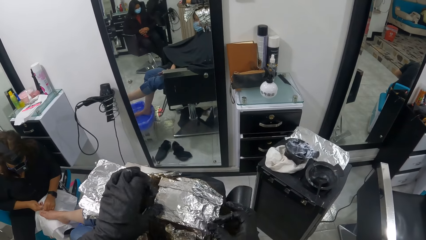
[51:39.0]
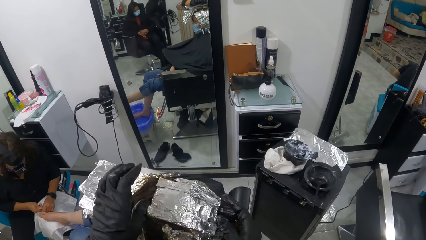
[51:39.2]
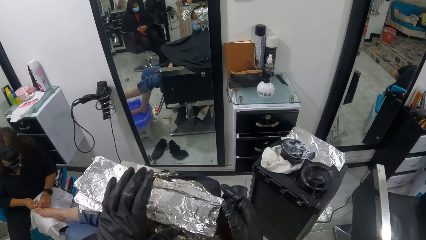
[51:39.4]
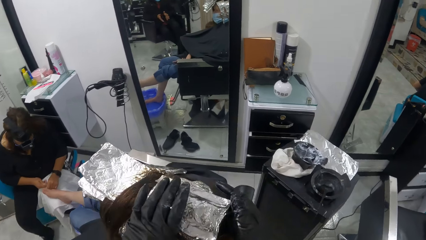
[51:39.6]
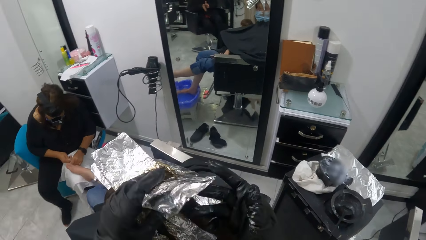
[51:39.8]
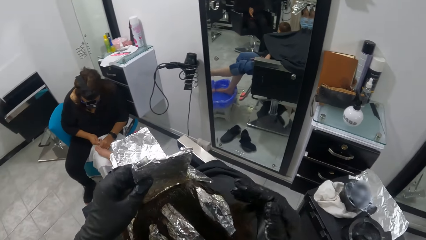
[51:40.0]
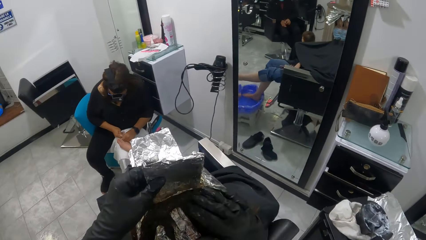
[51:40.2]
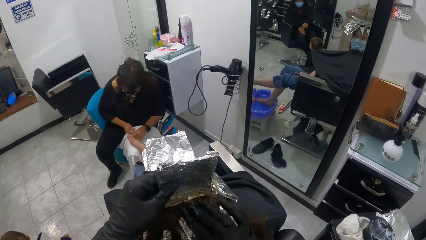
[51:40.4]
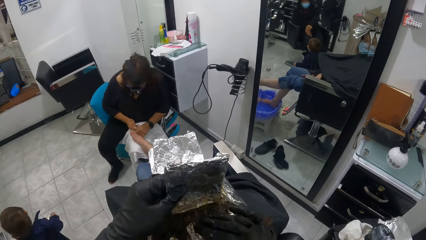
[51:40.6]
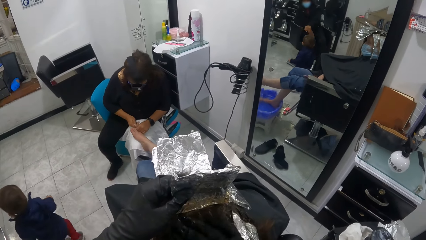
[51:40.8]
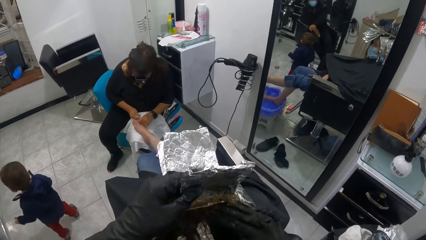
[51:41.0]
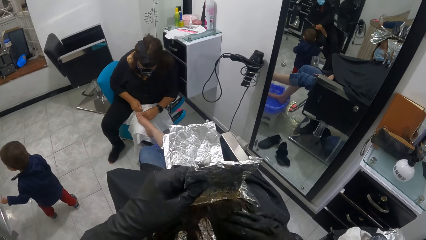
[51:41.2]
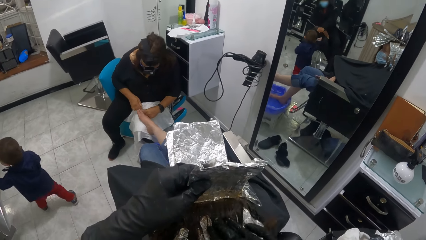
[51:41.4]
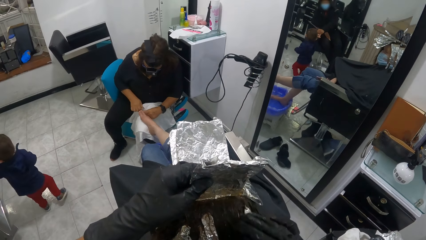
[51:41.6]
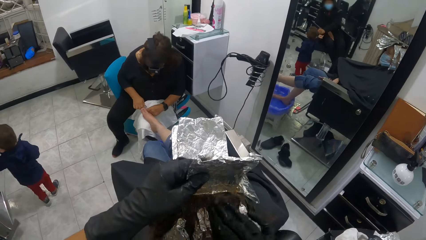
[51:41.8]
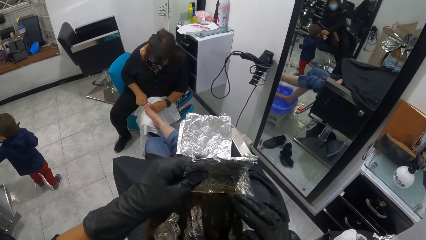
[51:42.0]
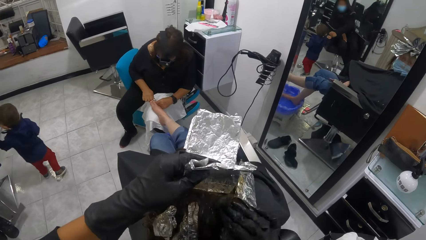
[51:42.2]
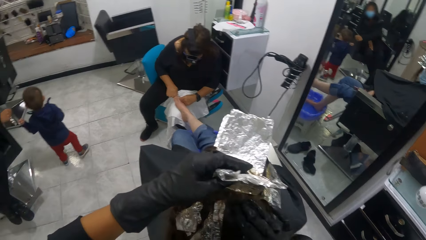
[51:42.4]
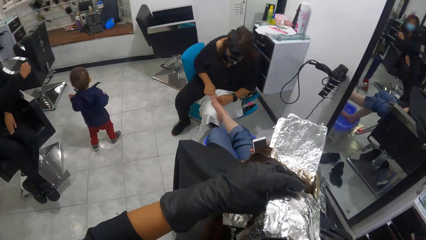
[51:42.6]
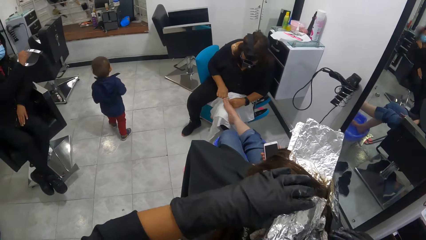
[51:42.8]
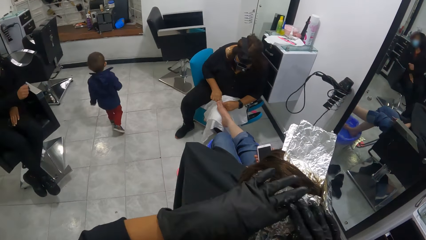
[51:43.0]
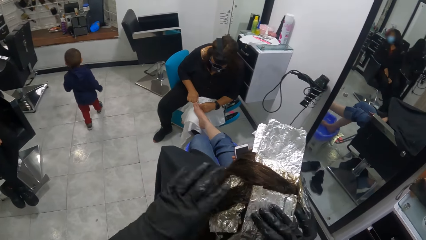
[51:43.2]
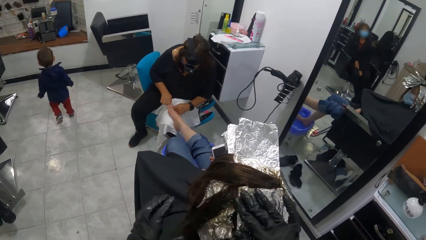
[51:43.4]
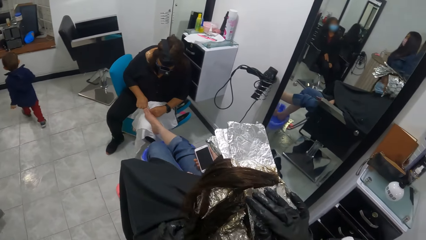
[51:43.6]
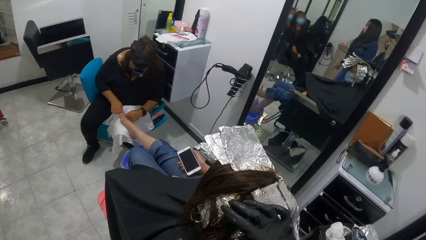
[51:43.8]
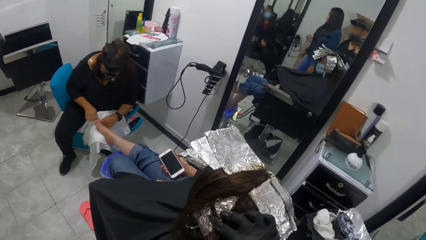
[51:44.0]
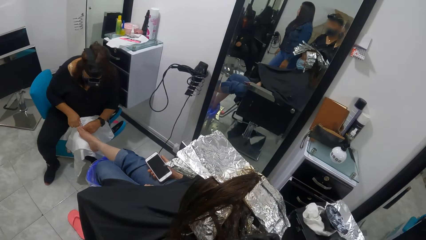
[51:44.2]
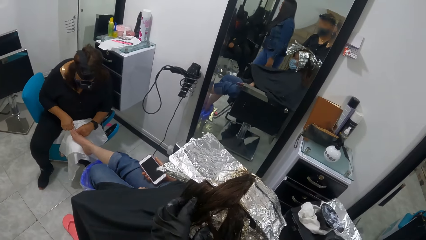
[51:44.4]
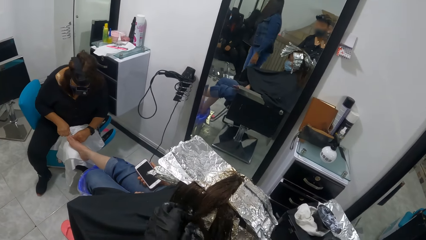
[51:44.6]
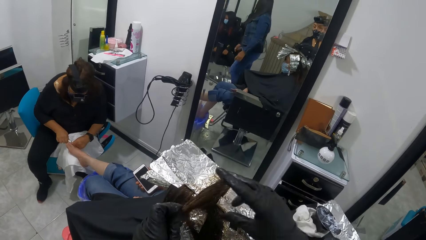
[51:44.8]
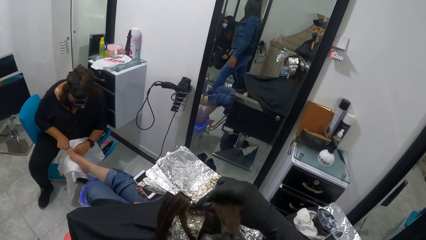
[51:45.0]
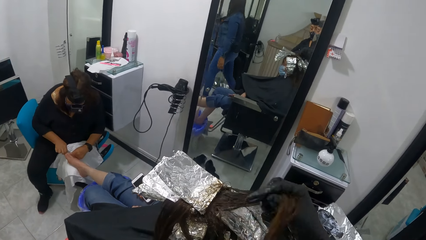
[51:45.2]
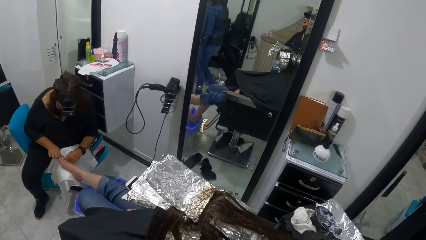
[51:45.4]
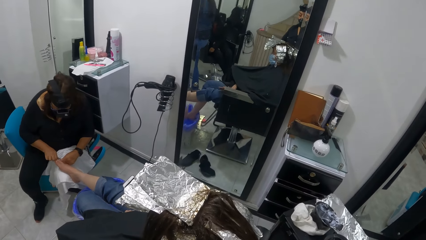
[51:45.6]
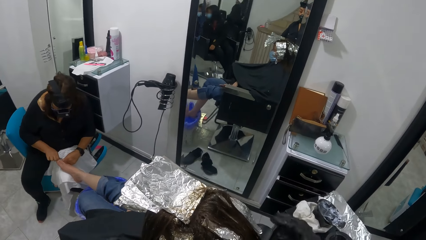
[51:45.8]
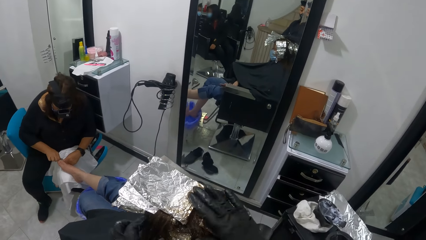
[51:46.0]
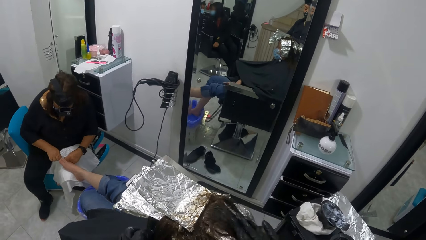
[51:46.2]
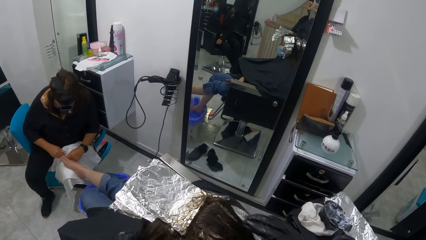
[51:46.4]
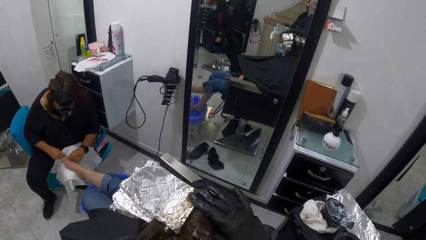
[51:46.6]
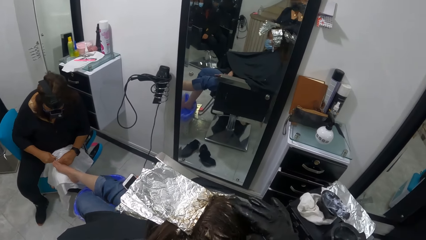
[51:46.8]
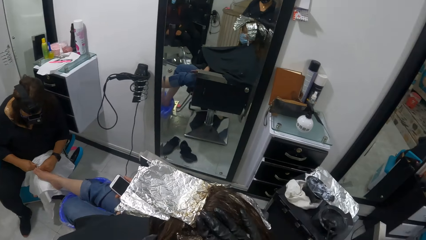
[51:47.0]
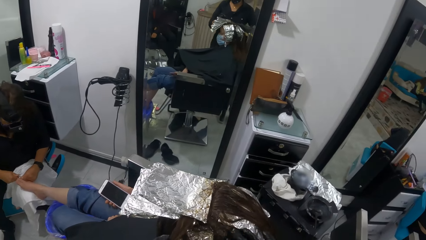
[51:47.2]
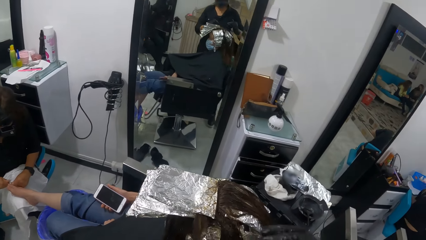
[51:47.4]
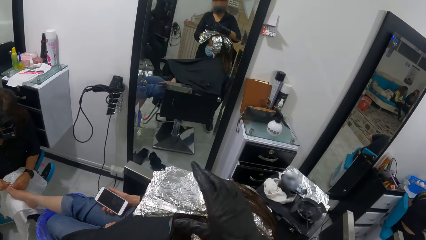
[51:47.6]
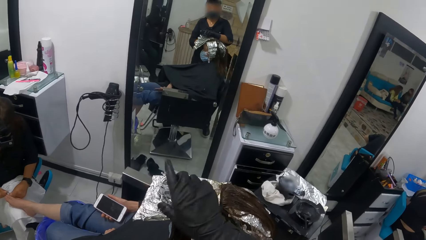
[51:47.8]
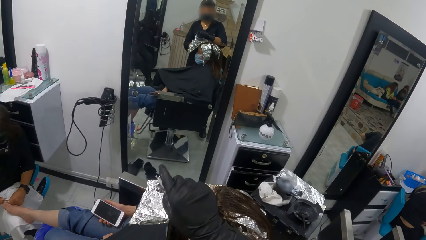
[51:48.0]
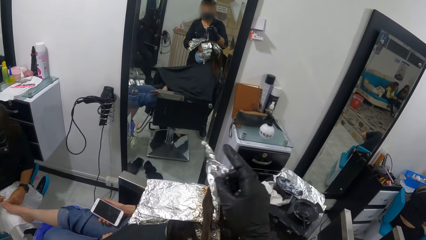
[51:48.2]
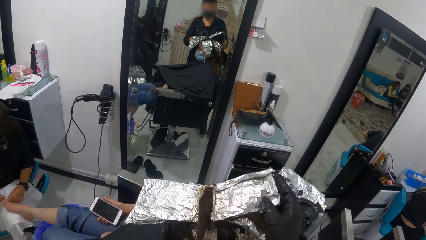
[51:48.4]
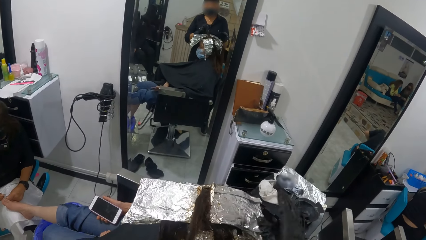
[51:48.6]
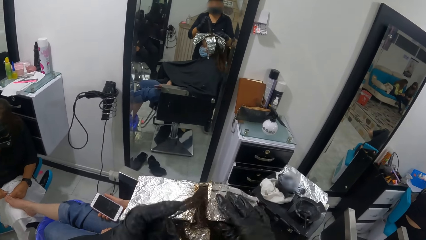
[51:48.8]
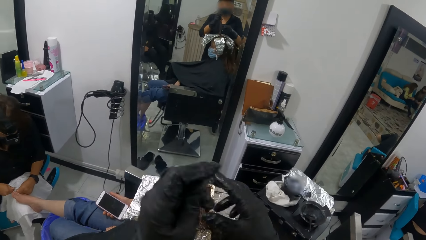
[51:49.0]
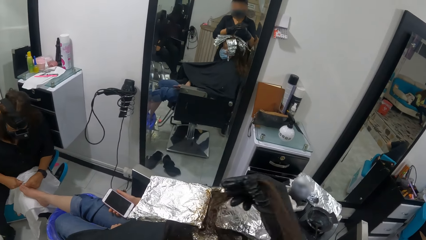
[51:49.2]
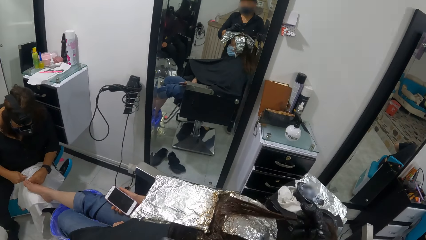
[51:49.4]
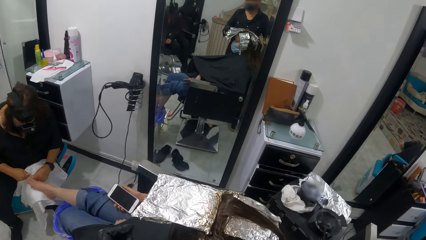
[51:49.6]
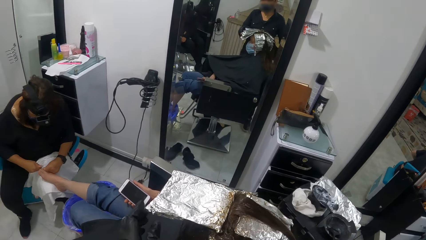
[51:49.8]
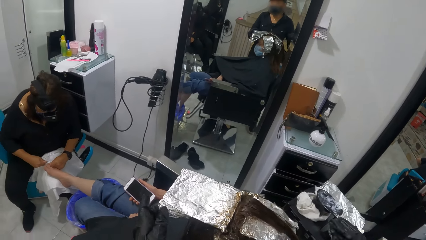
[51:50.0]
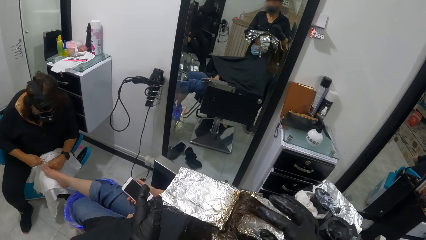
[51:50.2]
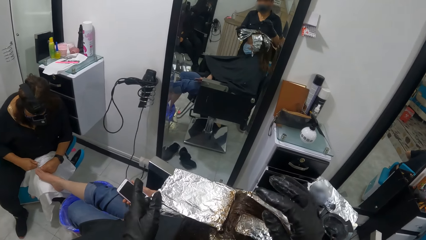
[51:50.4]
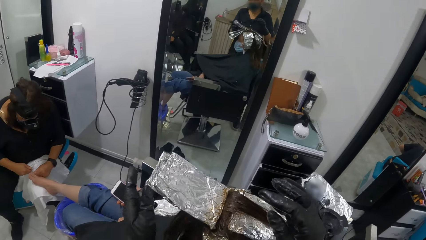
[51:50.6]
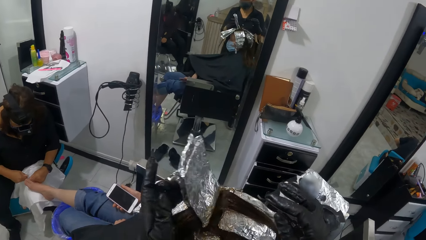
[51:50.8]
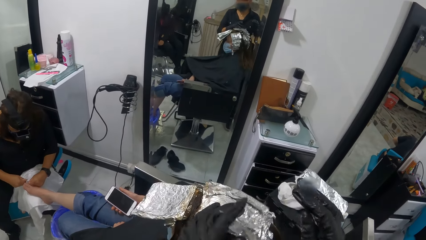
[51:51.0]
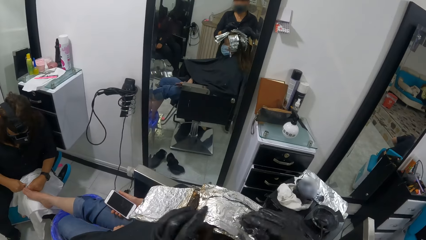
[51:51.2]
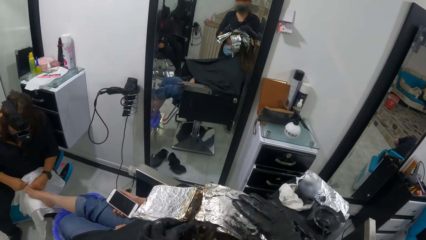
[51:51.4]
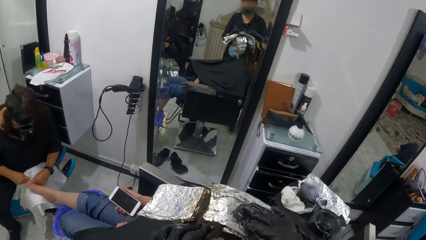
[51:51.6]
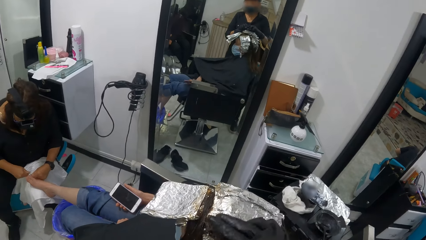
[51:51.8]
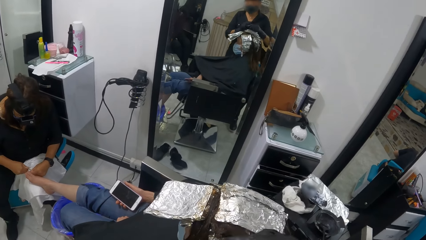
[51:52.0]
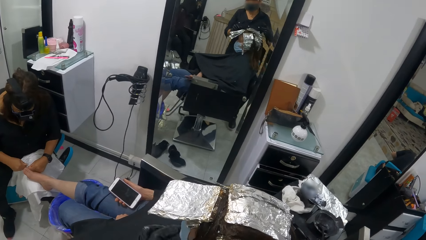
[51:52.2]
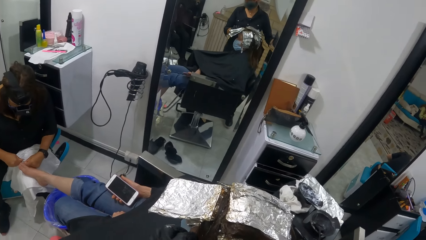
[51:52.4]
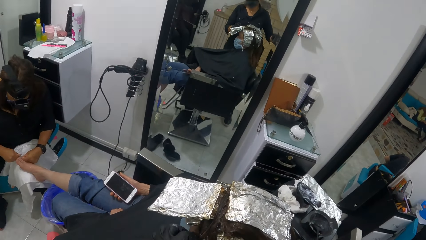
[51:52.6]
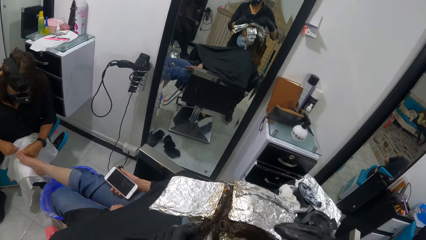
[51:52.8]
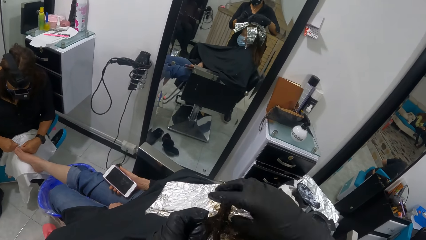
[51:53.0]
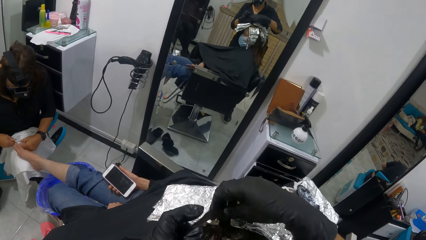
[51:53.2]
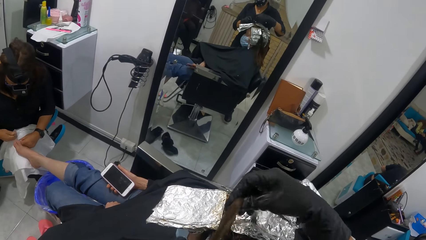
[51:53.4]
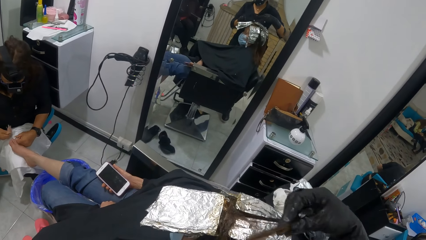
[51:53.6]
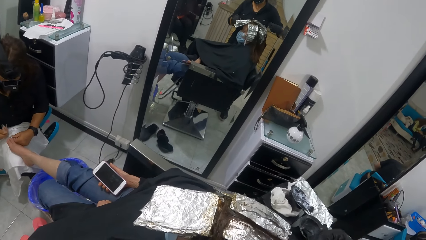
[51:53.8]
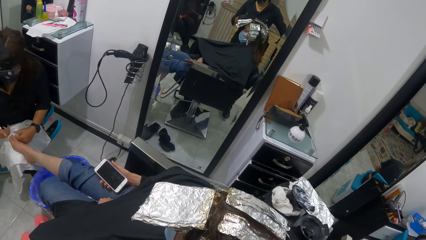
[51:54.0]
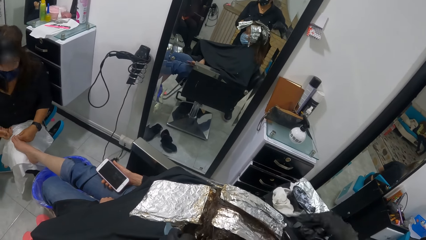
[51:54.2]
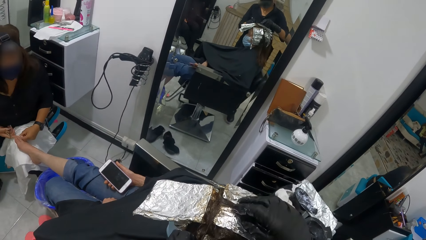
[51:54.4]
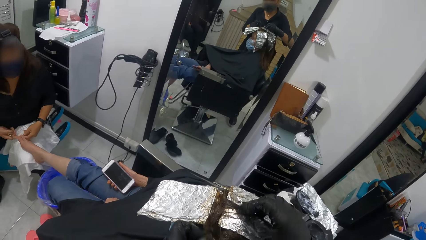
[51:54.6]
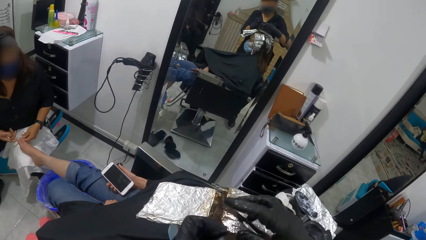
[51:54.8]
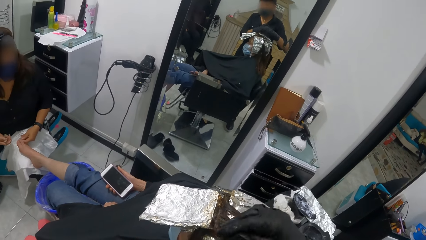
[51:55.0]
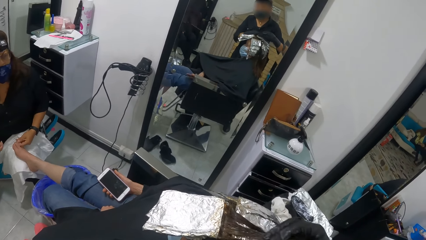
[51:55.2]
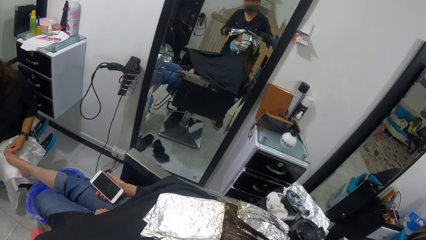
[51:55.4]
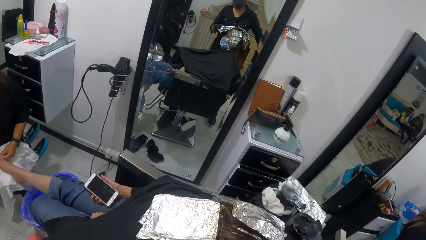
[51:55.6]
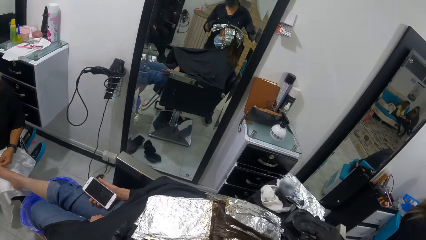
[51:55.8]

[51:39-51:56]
The camera wearer rubs her right hand on a portion of the woman's hair. She touches the woman's hair. She moves the foil on the woman's hair. She moves the left hand. She picks up the portion of hair with both hands. She touches the woman's hair, pulls the woman's hair, and touches the woman's hair. She rubs her right hand on the portion of hair. She adjusts the foil with her right hand. She pulls the foil on the woman's hair. She adjusts the portion of hair with her left hand. She pulls the woman's hair. She moves both hands. She adjusts the foils with her left hand. She lifts the right hand. She moves the foil on the woman's hair. She moves both hands. She touches the foil on the woman's hair. She moves both hands. She picks up the portion of hair with both hands. She pulls the woman's hair and touches the woman's hair.
